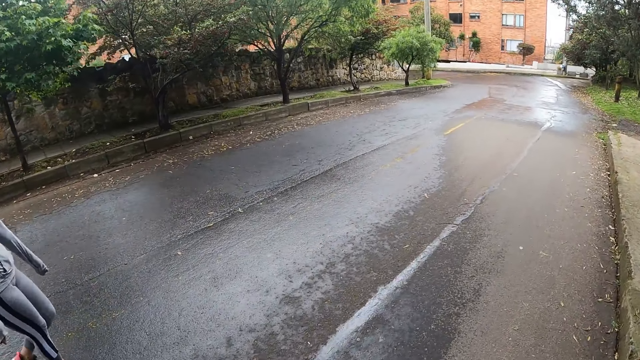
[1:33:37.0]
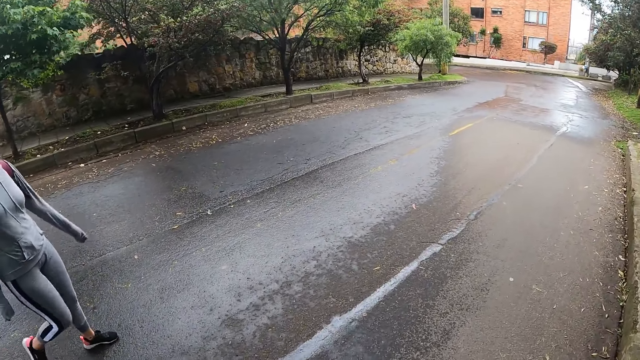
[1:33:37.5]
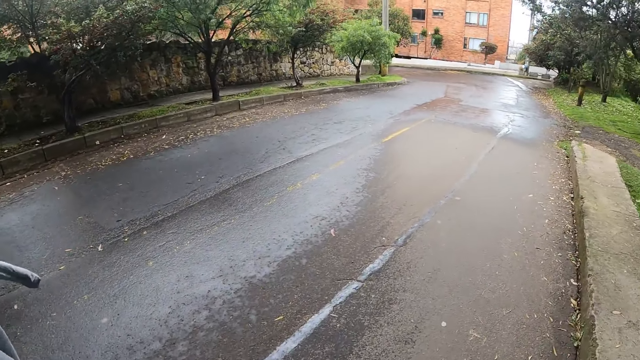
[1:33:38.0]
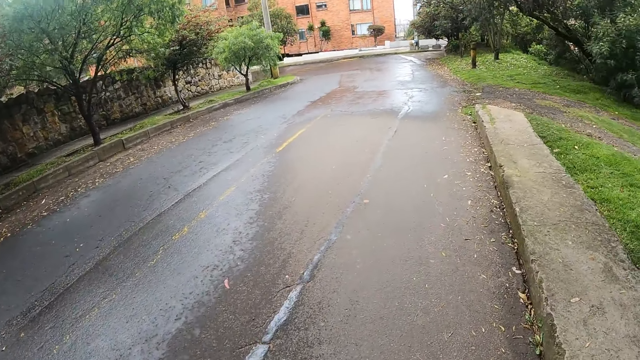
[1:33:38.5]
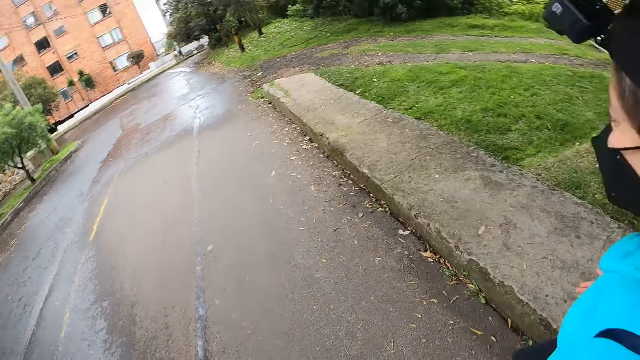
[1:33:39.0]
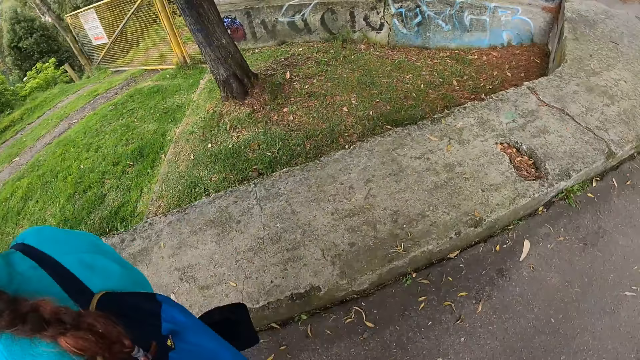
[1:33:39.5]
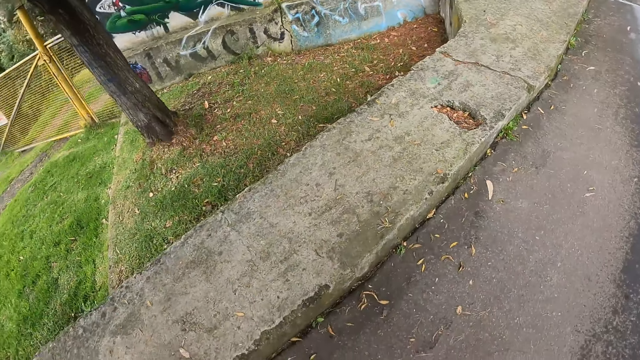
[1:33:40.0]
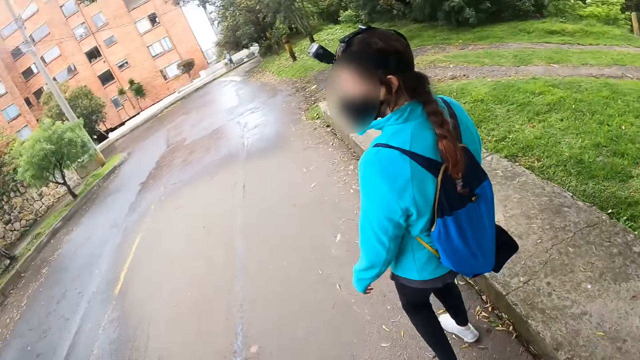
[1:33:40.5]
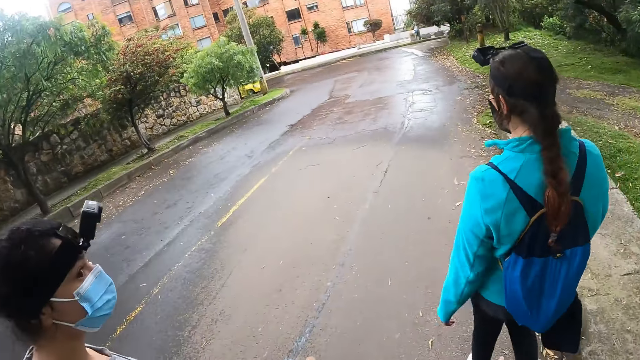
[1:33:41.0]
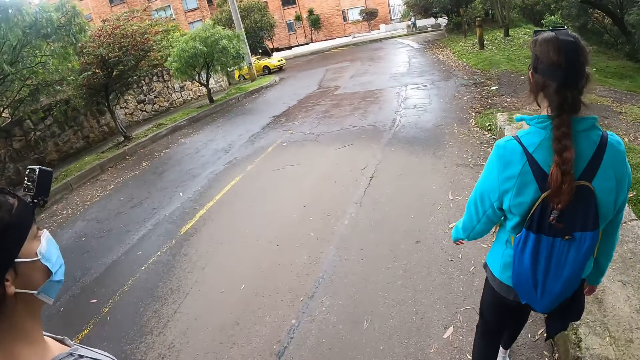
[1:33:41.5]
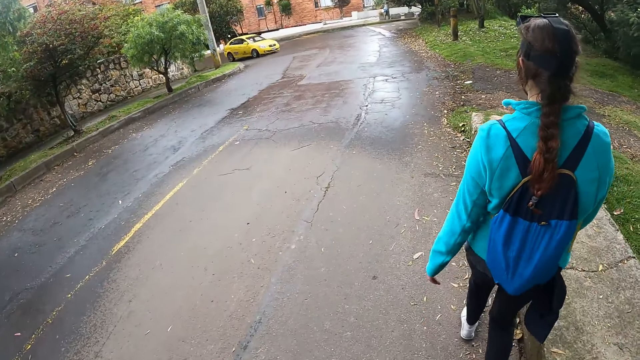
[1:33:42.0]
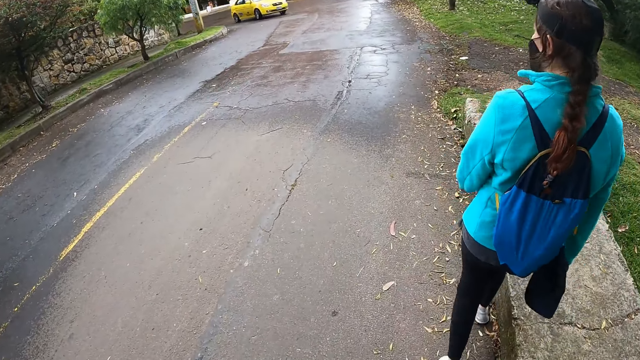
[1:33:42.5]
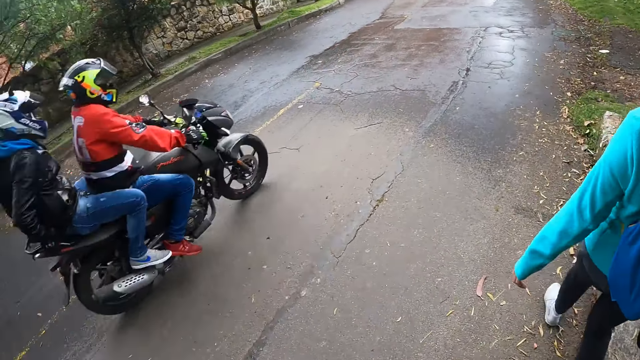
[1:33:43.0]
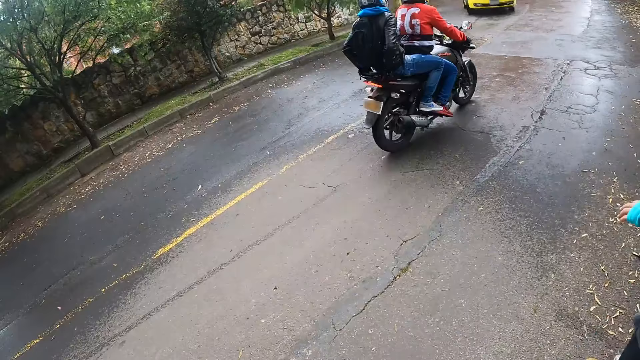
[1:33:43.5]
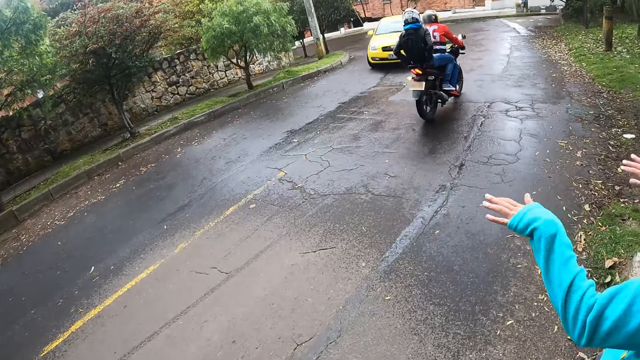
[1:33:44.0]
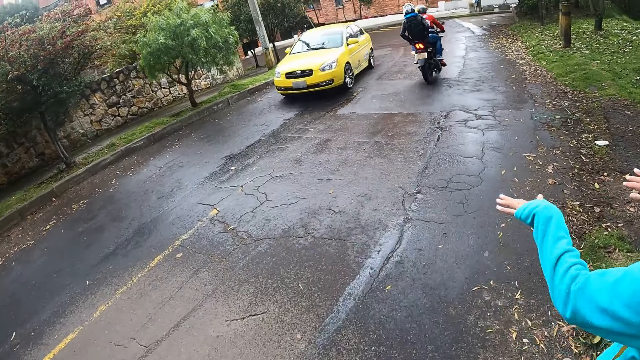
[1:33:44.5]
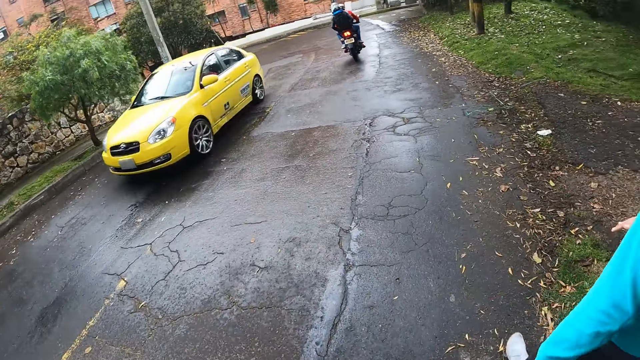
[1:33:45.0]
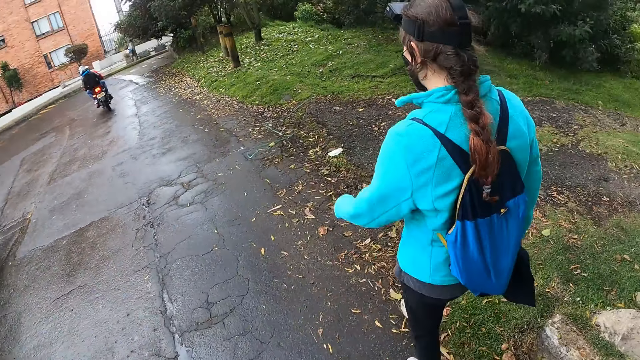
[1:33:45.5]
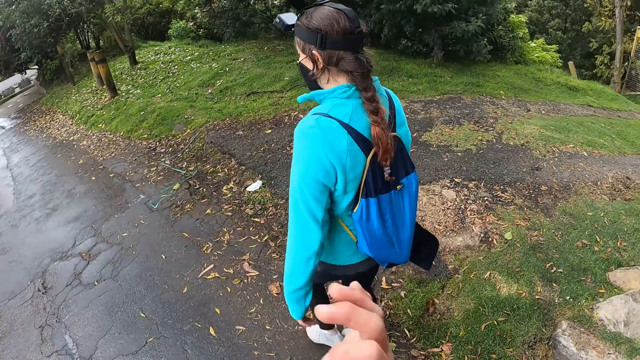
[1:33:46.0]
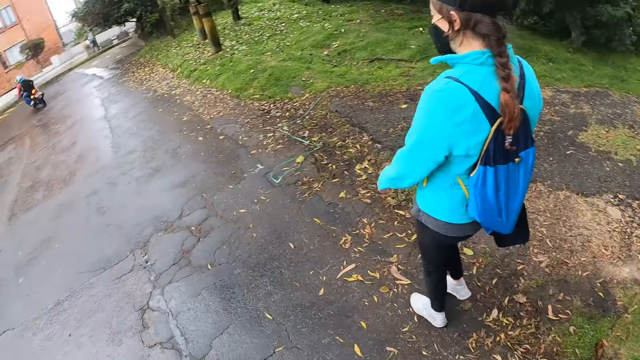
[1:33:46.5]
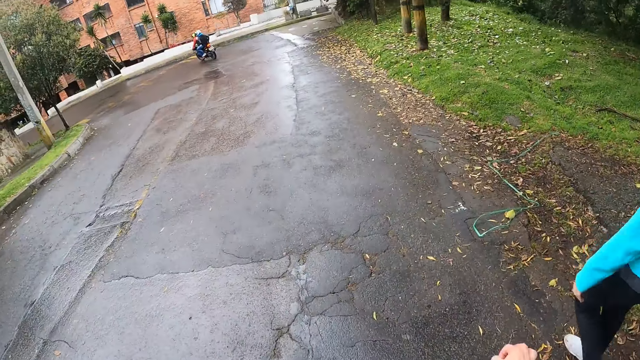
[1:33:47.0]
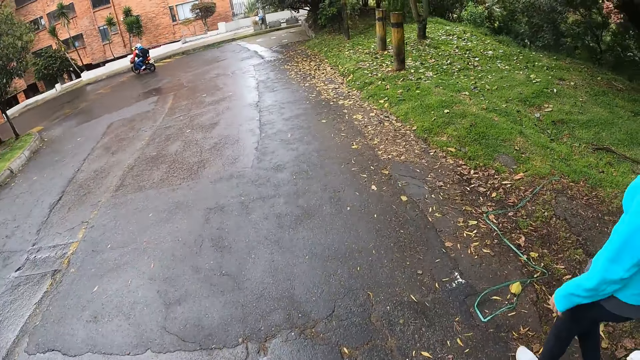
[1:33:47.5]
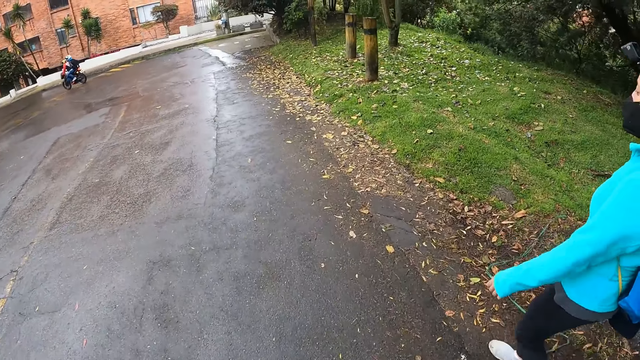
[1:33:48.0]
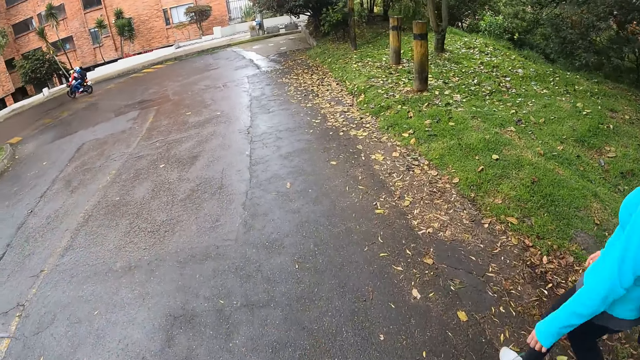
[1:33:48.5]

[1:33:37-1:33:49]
The camera wearer looks around. They walk down the road. A motorbike drives past the camera wearer. A car drives past the camera wearer. A person speaks to the camera wearer.

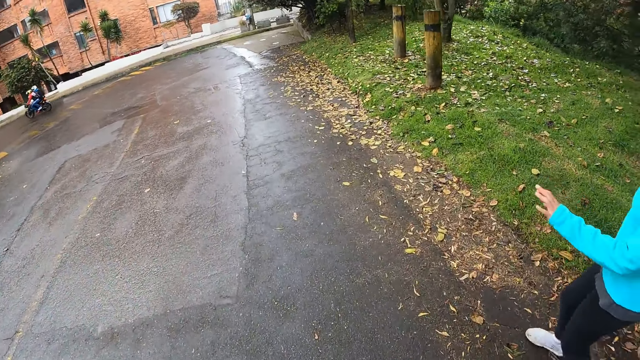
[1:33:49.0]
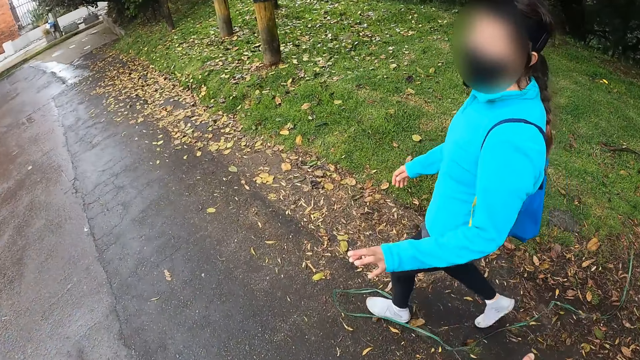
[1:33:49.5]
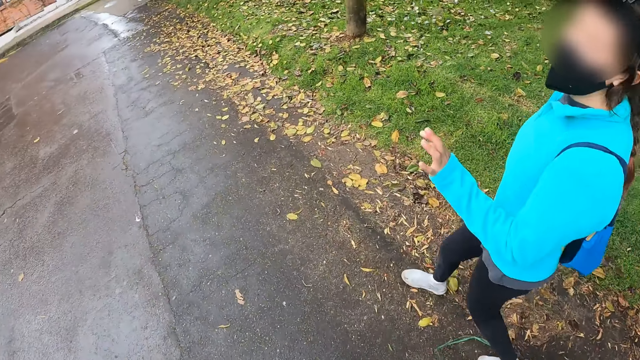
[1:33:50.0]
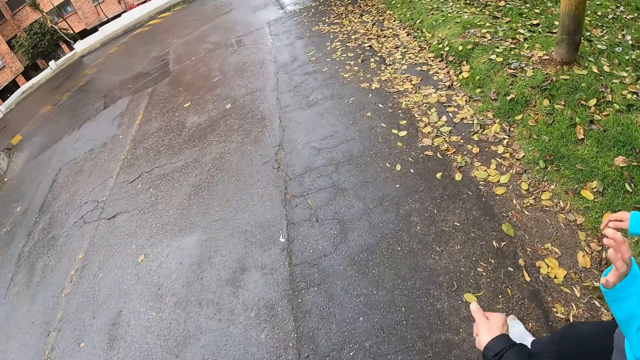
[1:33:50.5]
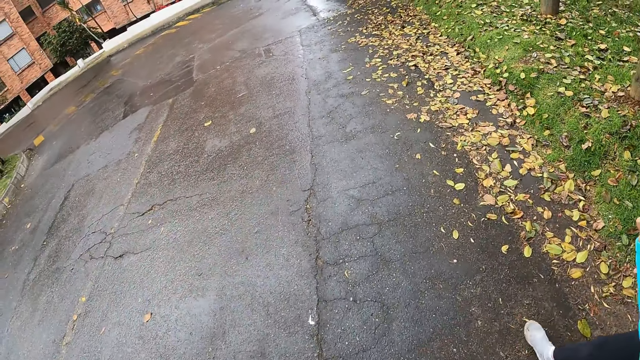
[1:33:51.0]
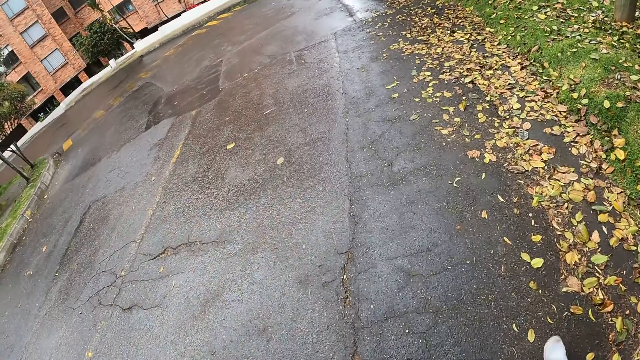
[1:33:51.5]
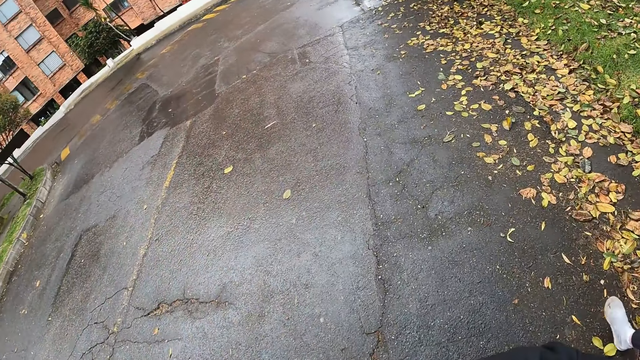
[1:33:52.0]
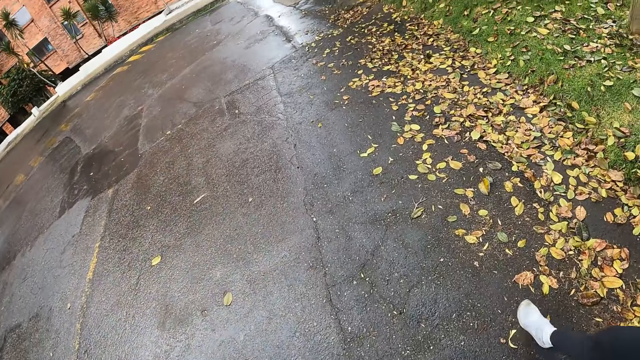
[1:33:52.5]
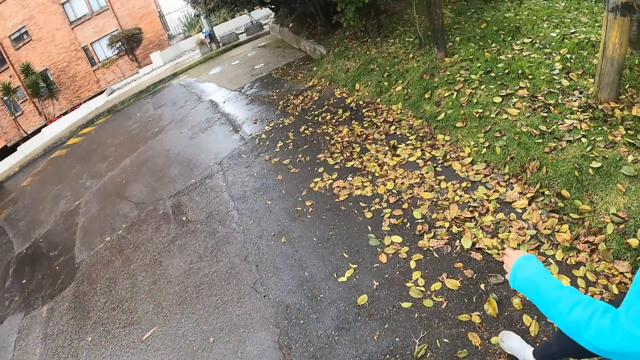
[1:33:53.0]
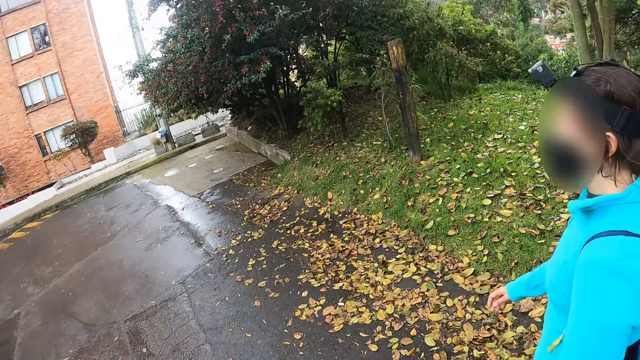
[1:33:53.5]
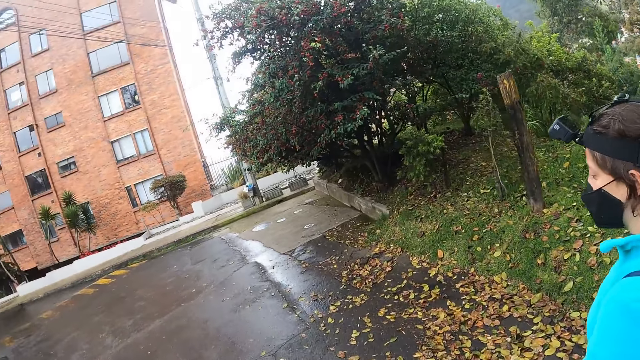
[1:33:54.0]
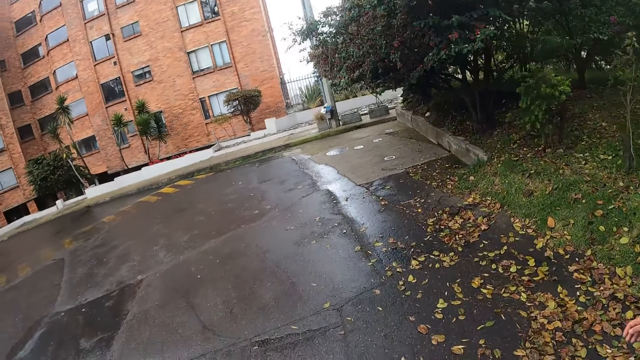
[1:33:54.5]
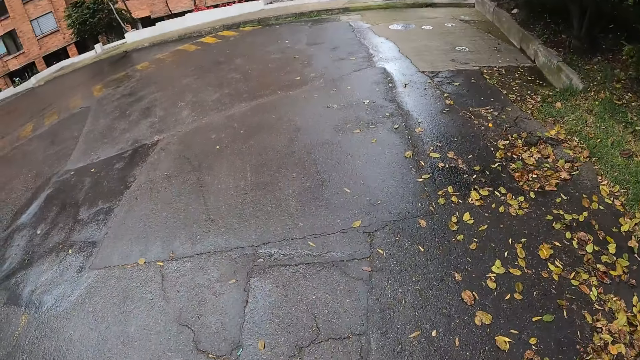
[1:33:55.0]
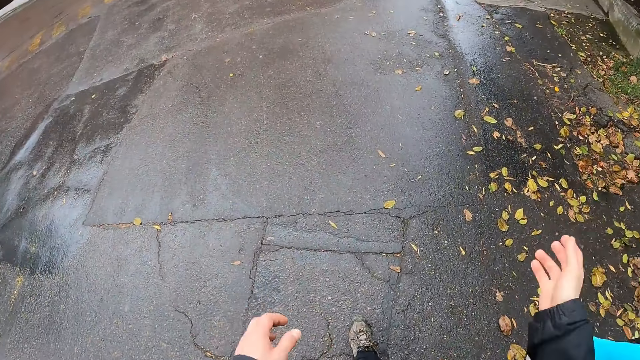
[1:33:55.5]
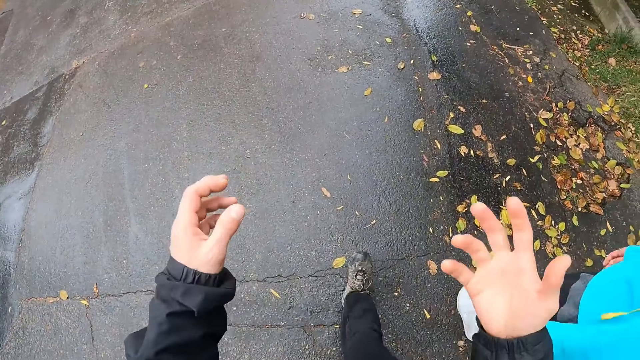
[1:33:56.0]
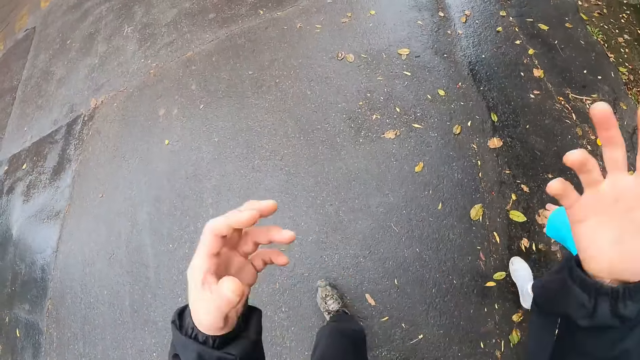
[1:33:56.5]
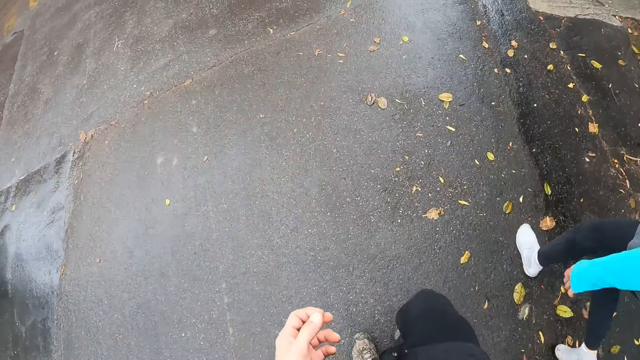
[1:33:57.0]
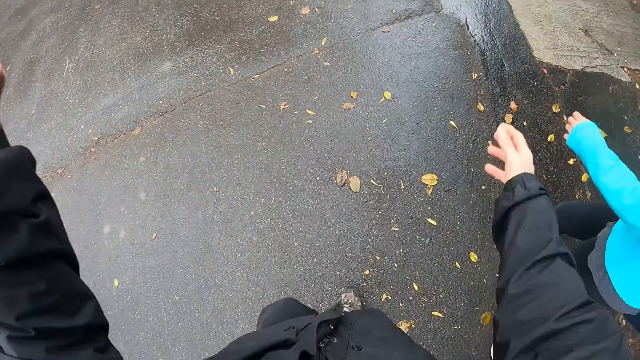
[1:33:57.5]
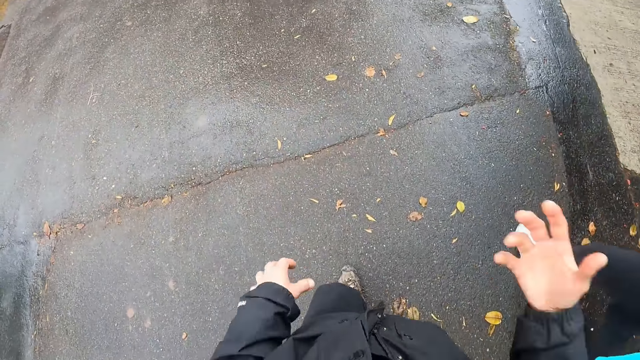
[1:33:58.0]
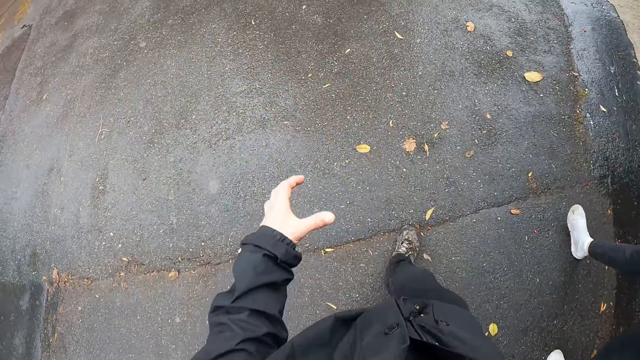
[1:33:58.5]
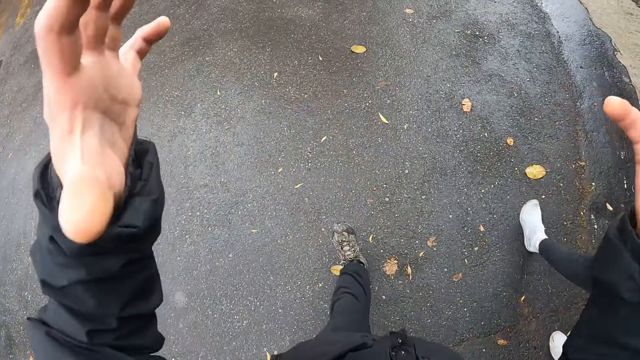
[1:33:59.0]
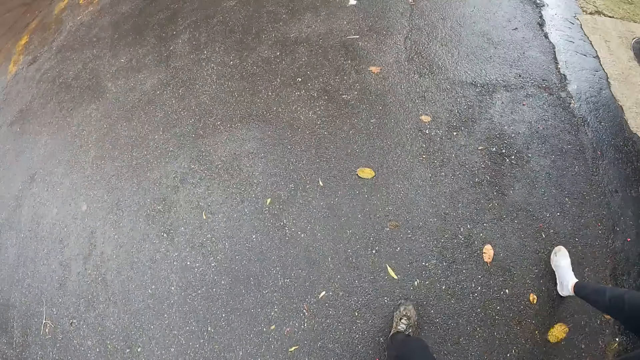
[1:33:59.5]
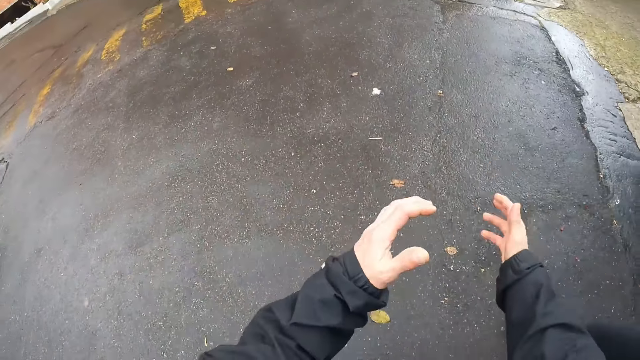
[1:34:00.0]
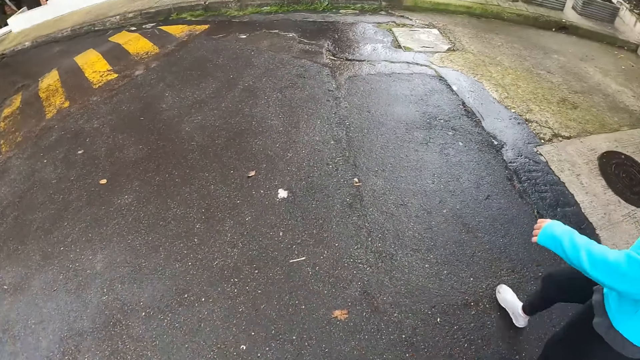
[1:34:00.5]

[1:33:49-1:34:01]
The camera wearer walks down the road. He moves his hands.
